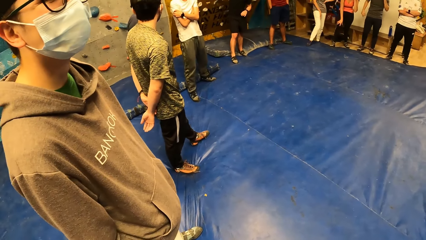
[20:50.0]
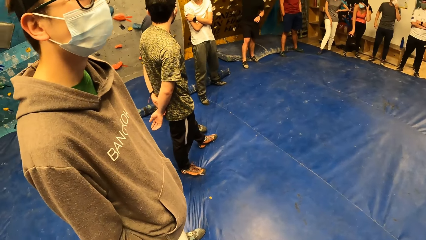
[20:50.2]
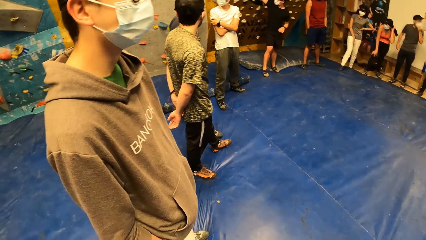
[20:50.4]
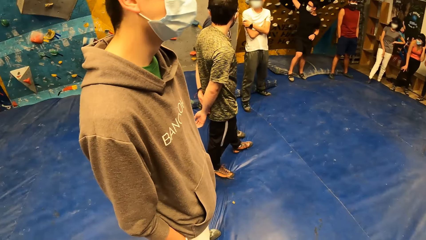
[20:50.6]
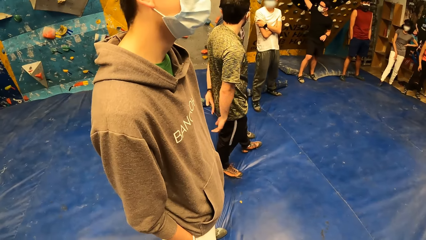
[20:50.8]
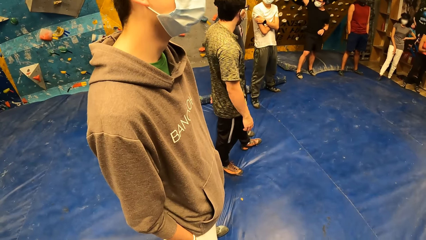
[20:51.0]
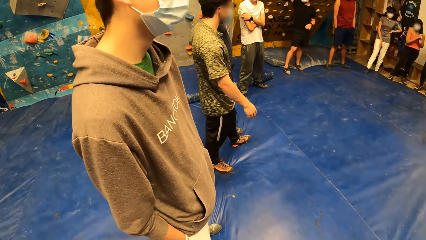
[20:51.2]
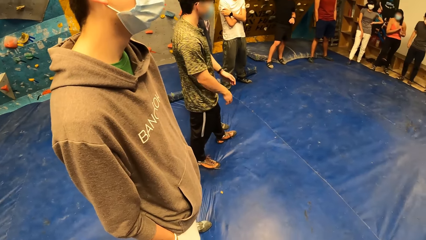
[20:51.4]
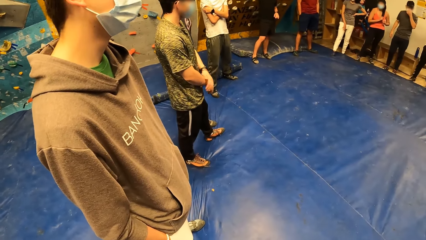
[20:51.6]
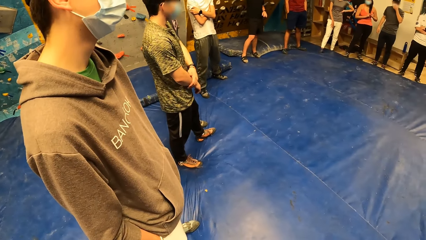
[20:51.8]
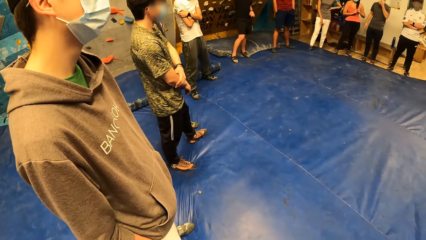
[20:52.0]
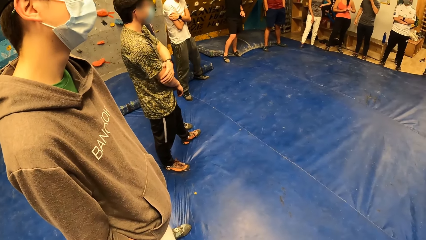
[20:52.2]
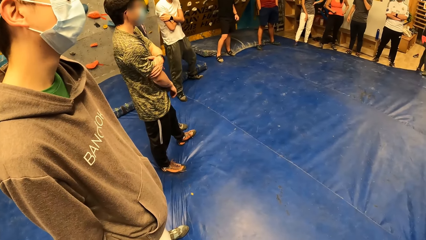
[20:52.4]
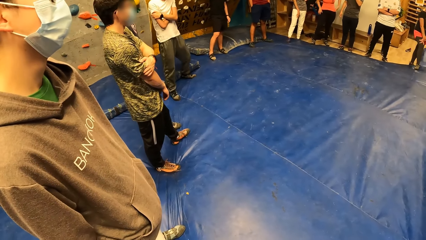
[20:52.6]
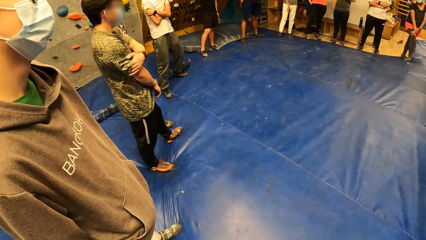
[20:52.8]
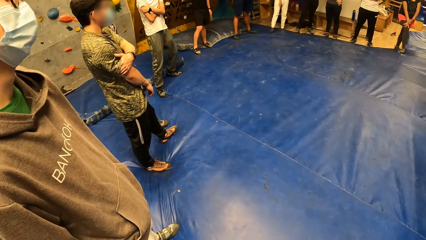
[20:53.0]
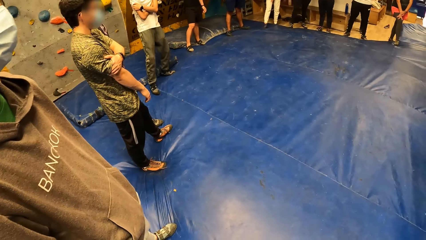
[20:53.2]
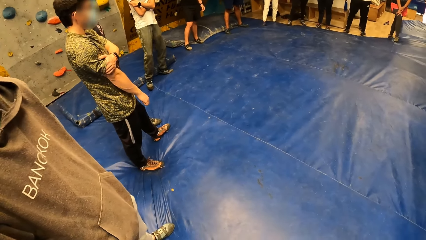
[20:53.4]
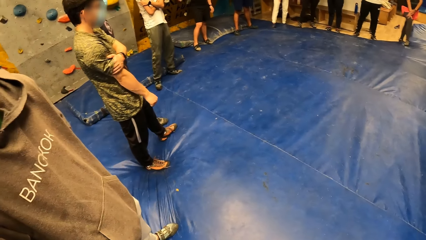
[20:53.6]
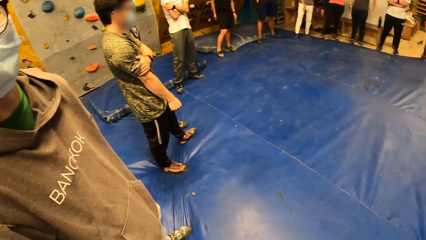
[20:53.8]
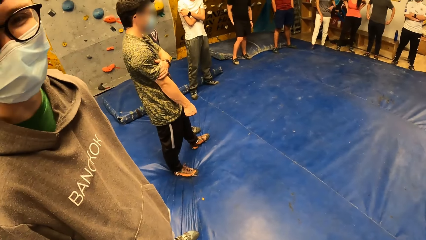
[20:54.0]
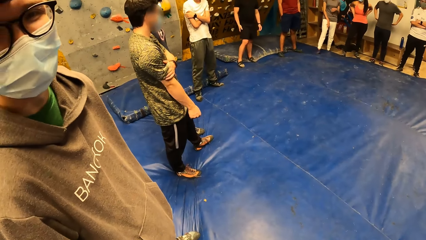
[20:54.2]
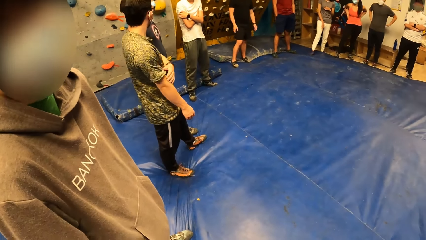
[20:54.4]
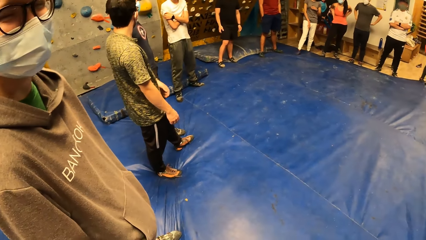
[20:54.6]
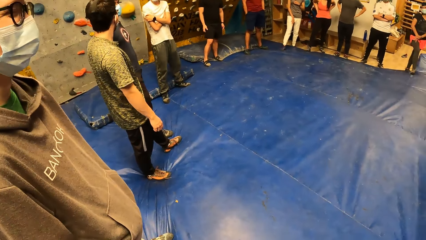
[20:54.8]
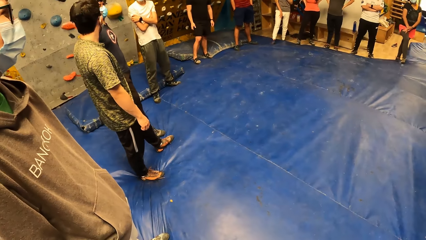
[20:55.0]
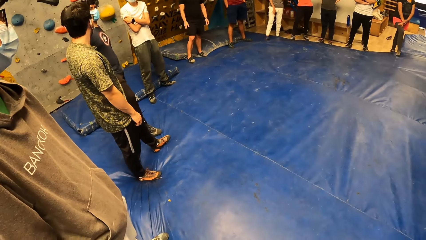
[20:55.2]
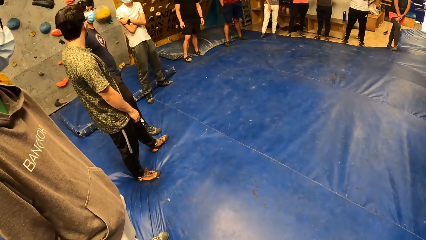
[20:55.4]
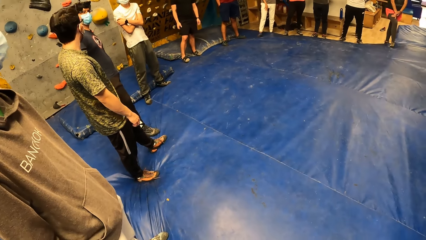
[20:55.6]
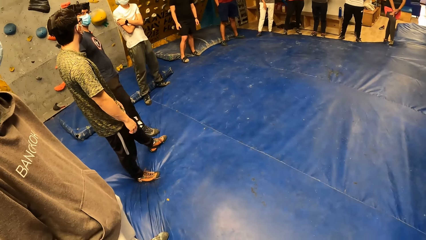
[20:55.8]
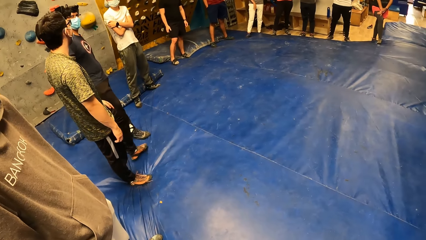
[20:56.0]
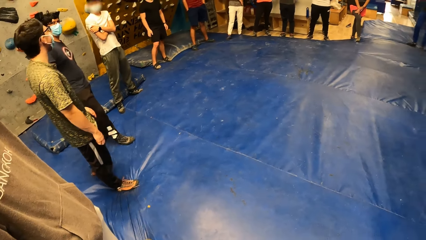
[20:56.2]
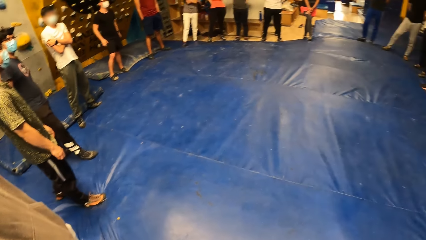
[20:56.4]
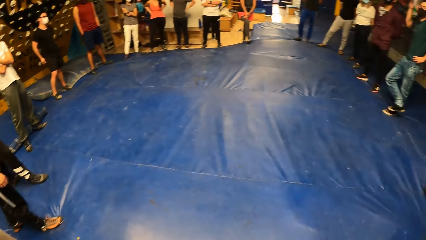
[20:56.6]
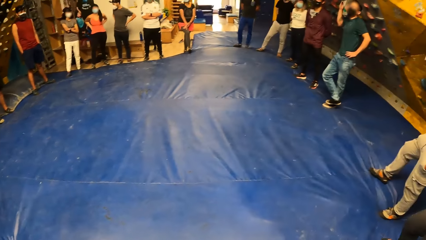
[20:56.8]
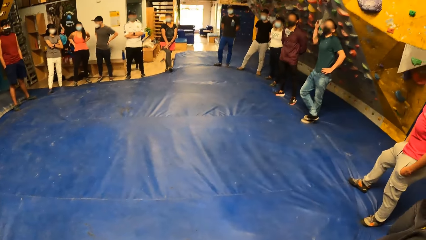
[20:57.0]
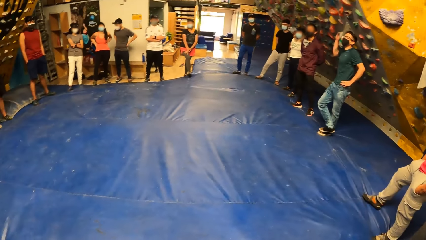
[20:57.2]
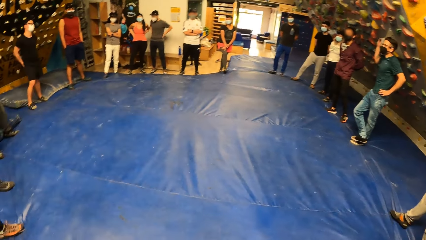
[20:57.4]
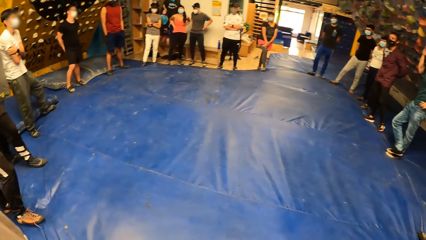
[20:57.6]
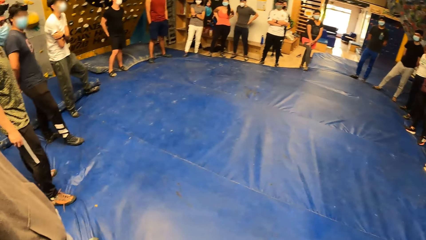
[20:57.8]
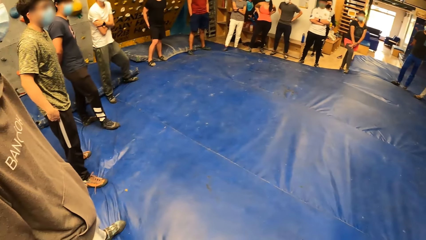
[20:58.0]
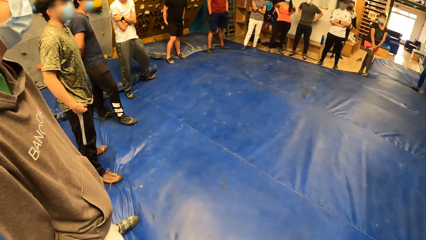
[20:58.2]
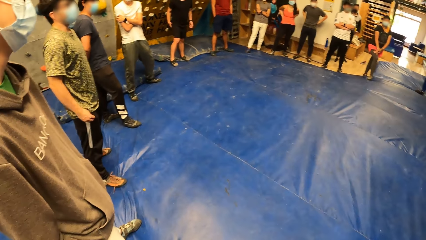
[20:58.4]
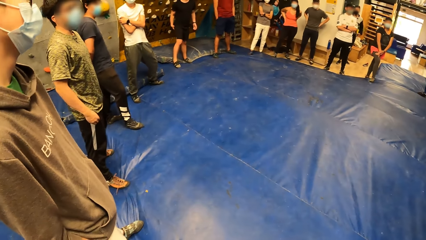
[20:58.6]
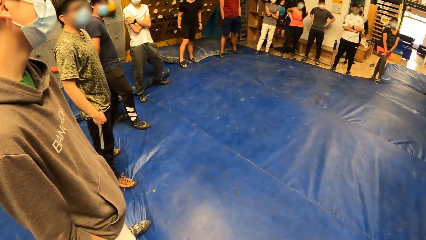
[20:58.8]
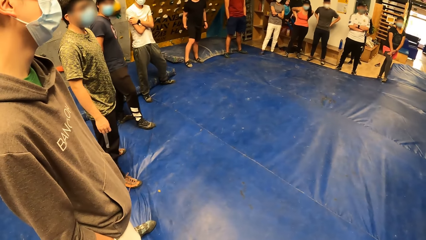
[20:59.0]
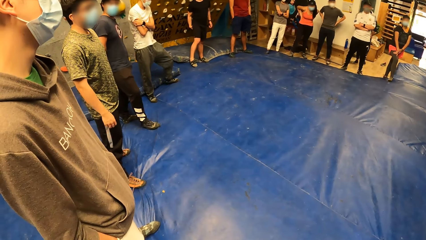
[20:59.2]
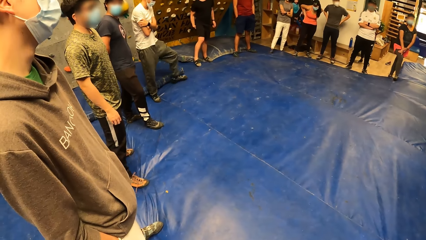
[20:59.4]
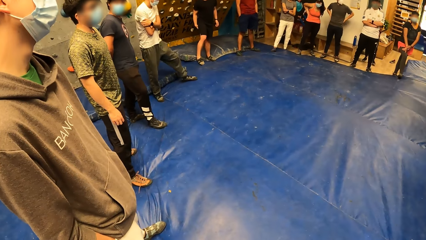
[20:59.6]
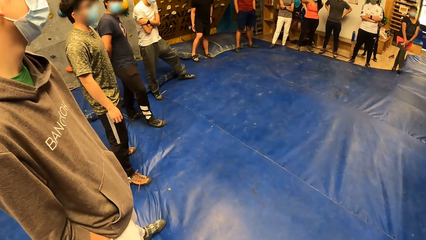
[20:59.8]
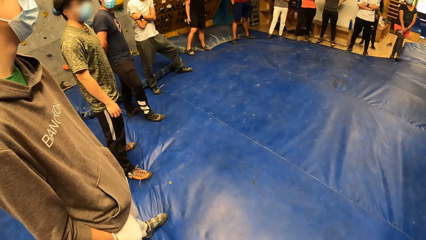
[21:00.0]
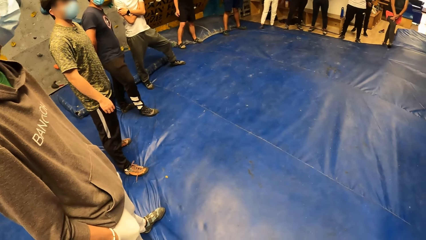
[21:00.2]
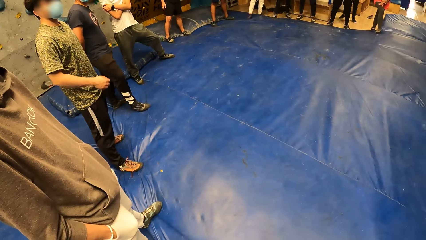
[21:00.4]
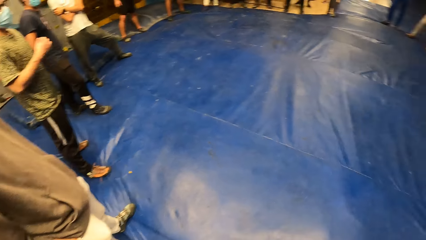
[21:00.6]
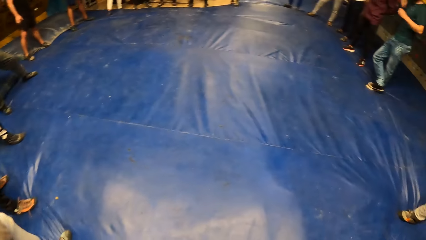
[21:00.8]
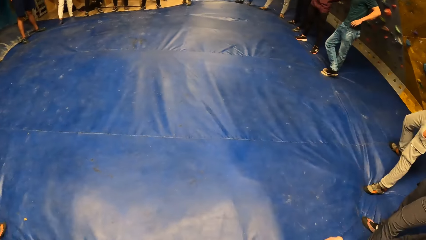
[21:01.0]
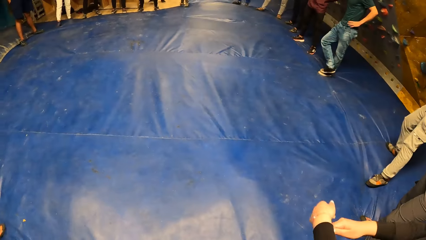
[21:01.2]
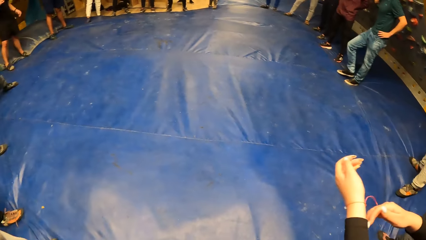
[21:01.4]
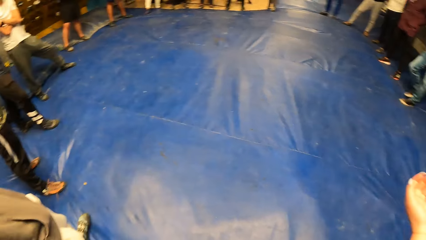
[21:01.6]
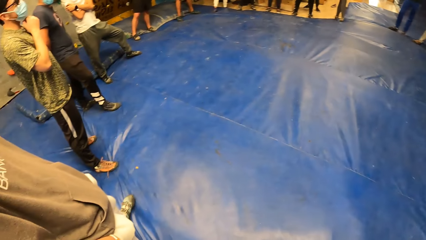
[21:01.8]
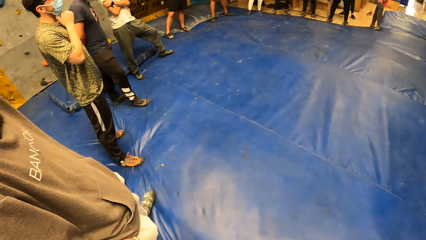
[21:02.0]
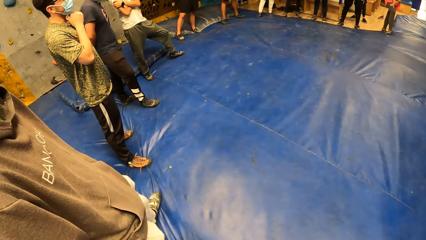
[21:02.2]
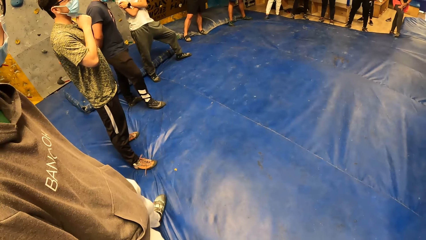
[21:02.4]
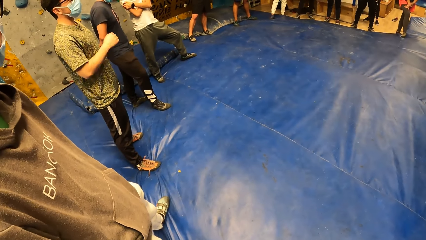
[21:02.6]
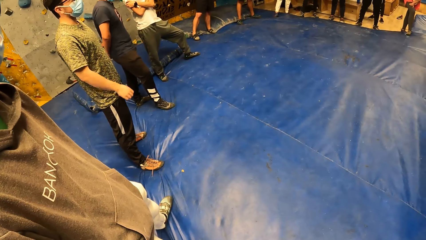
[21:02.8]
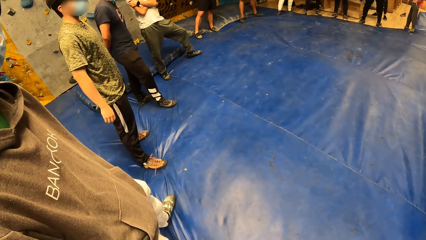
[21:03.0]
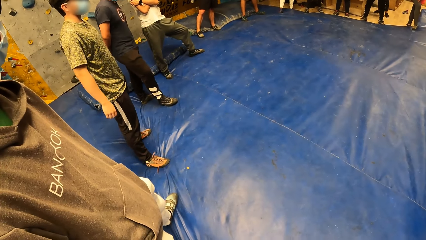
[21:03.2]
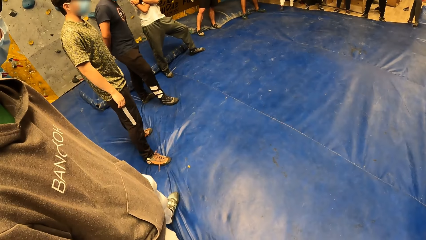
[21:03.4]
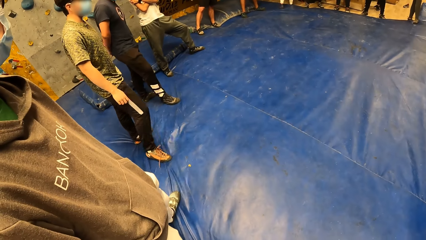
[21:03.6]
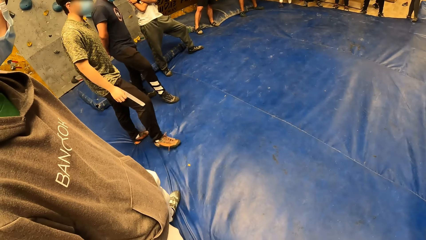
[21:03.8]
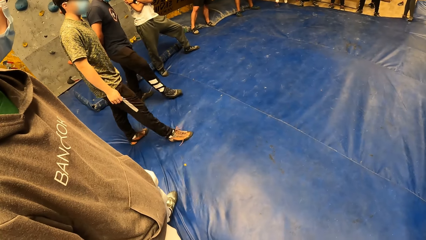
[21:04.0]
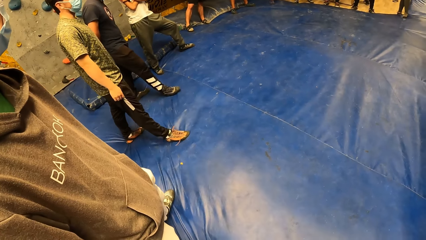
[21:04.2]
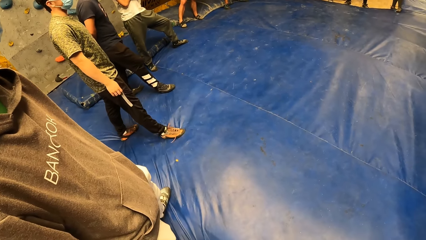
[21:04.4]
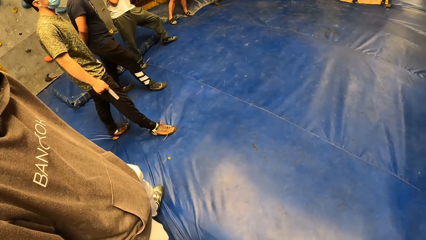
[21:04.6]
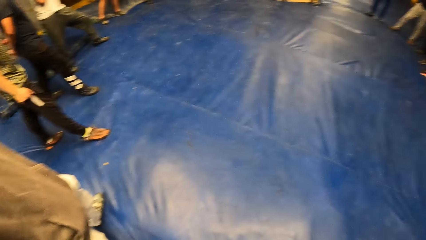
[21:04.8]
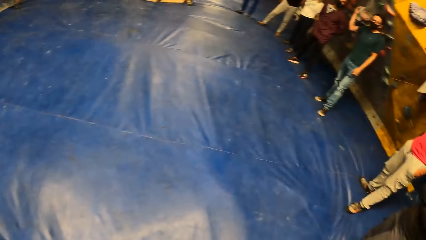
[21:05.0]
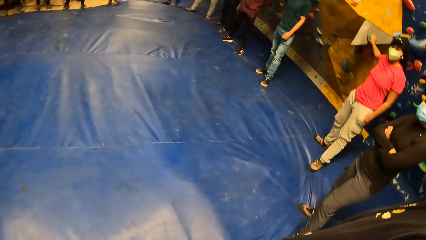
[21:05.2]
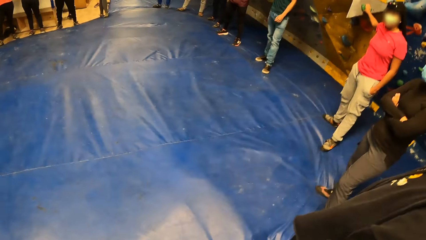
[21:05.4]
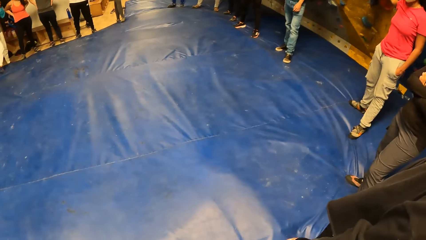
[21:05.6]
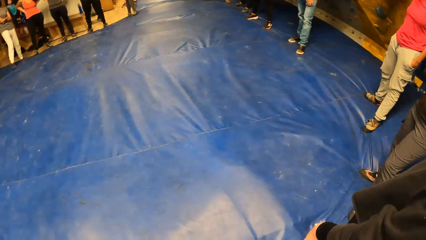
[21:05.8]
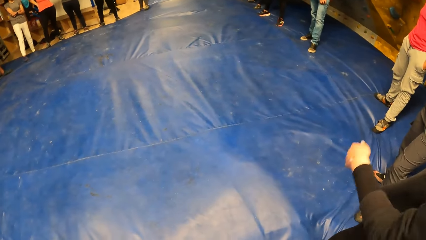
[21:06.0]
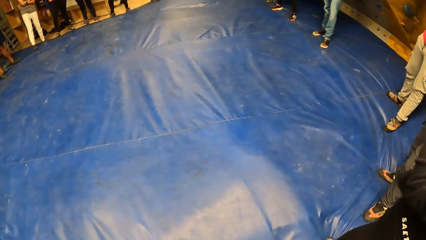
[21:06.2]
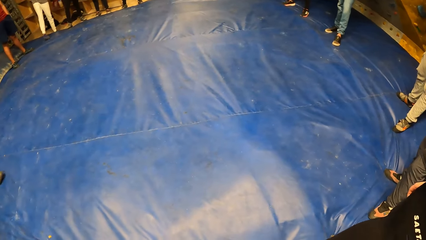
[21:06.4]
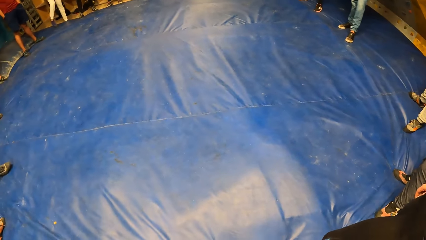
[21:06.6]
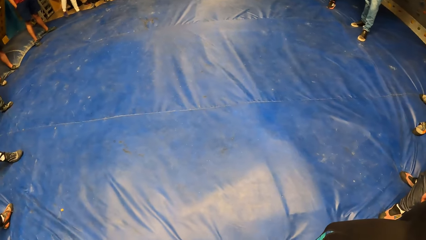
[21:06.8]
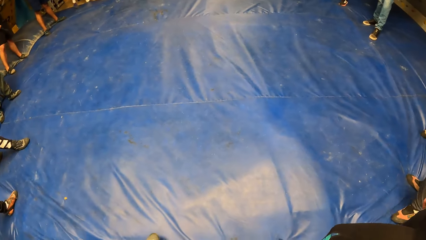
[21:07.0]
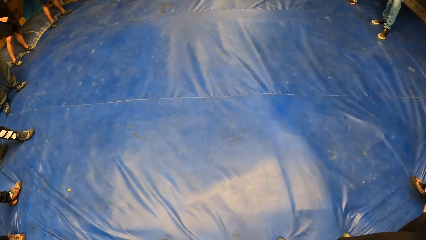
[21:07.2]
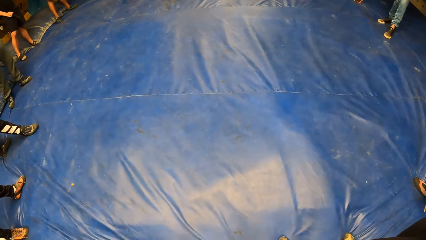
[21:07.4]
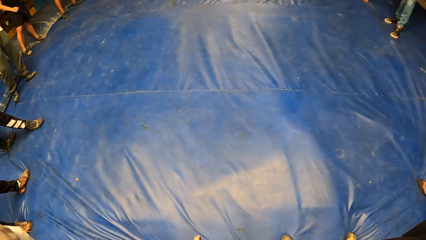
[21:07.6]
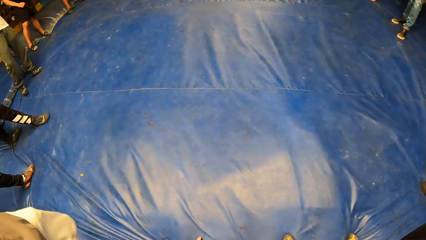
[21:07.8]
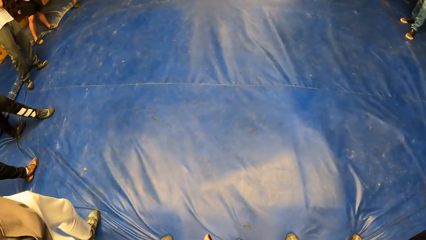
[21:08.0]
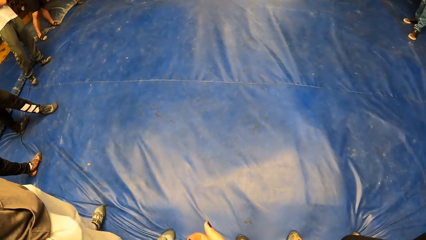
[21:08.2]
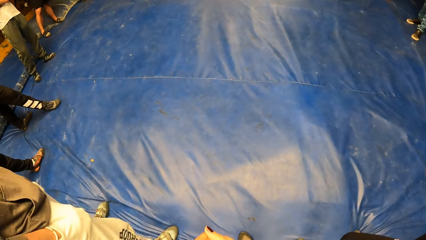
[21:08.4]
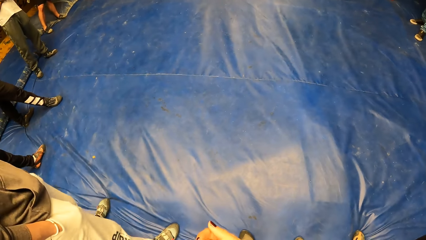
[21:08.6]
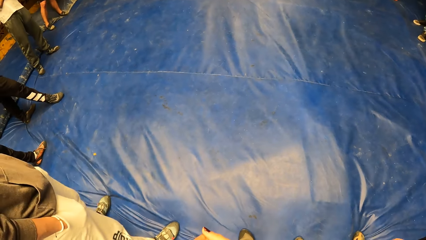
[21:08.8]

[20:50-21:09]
The man puts his left hand on his right hand and rubs his right arm with his left arm. The camera wearer interacts with another man. The first man puts his right hand inside his right pant pocket and touches his chin. A woman raises both hands. The woman touches her face with her left hand. The camera wearer turns around the activity room.
